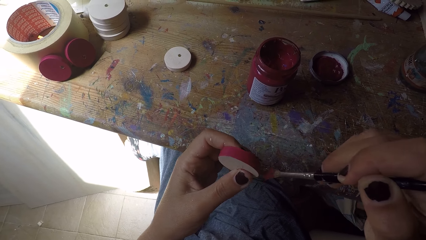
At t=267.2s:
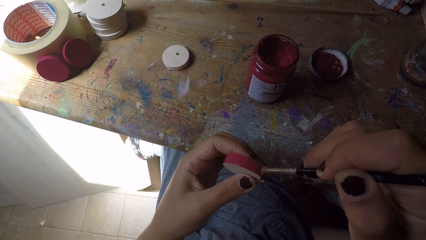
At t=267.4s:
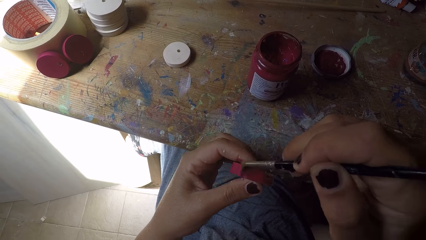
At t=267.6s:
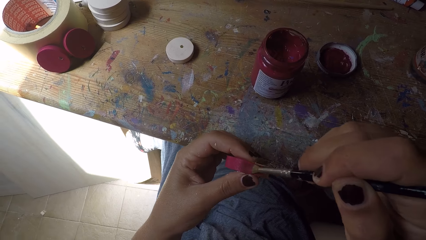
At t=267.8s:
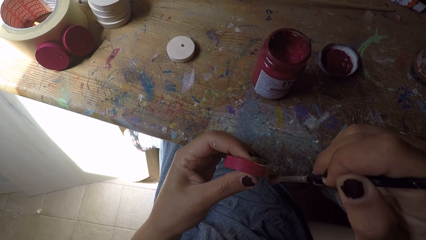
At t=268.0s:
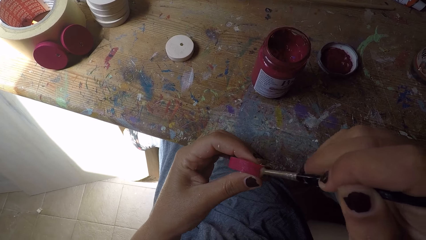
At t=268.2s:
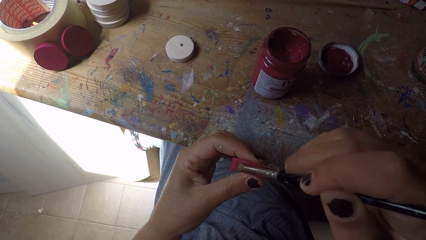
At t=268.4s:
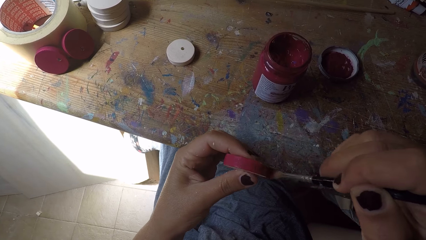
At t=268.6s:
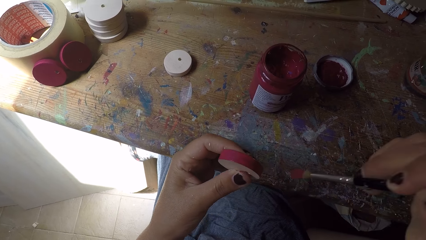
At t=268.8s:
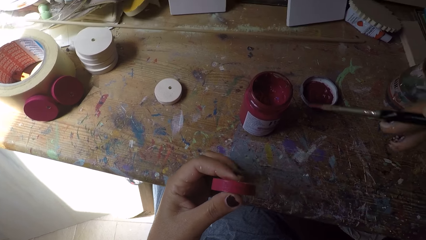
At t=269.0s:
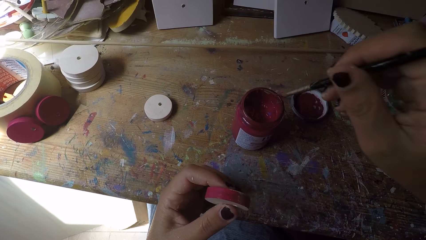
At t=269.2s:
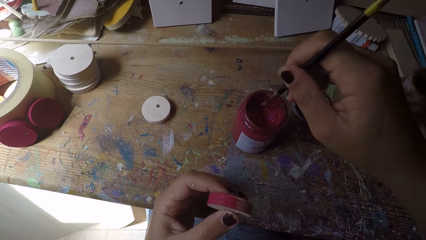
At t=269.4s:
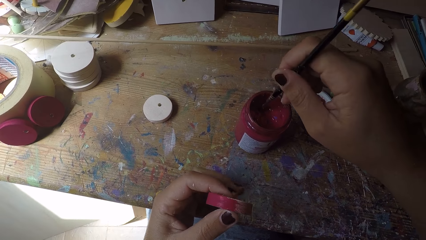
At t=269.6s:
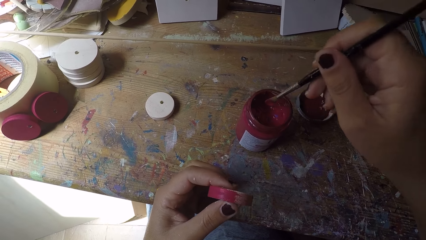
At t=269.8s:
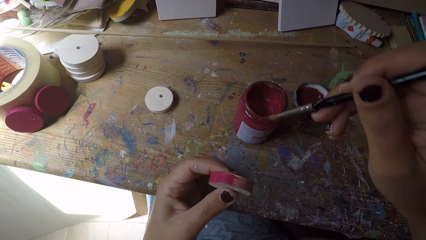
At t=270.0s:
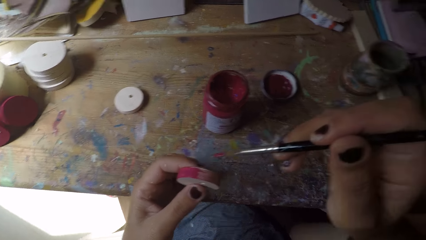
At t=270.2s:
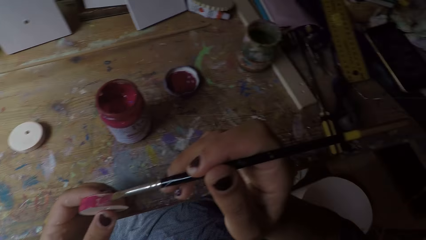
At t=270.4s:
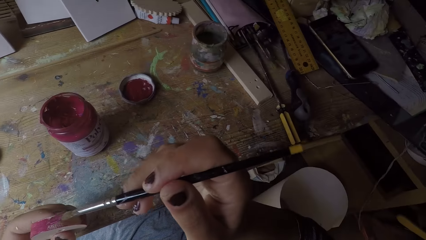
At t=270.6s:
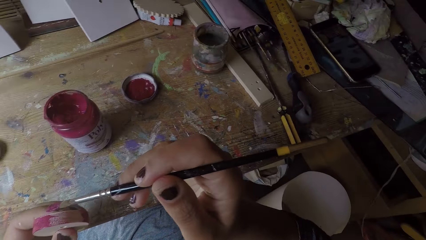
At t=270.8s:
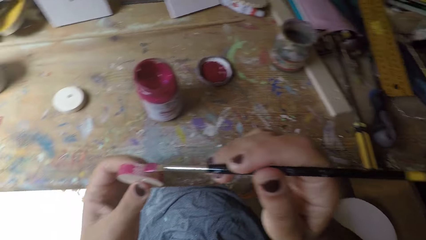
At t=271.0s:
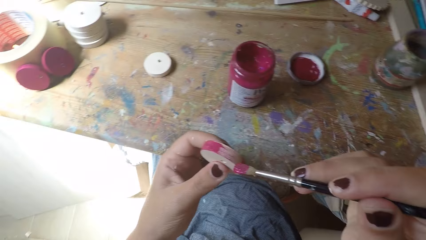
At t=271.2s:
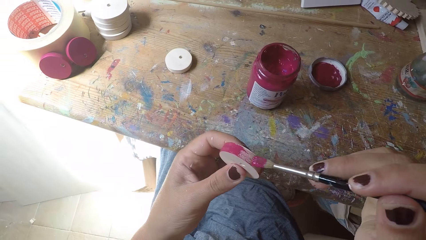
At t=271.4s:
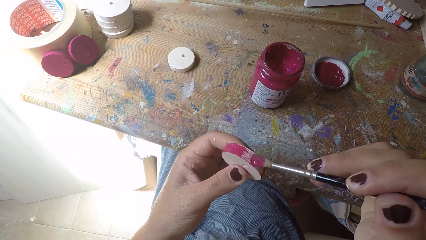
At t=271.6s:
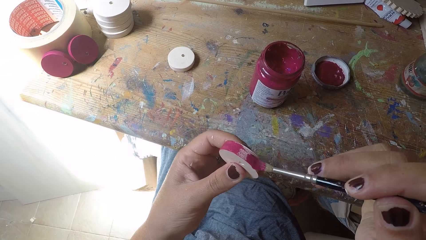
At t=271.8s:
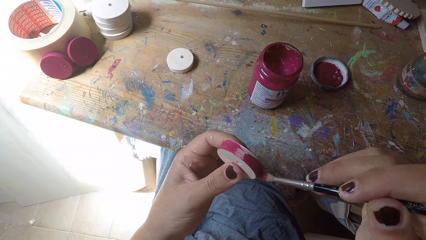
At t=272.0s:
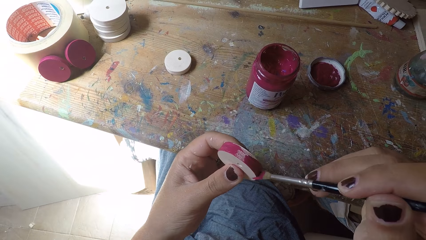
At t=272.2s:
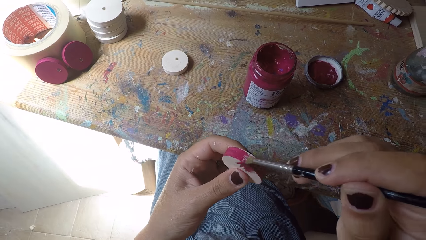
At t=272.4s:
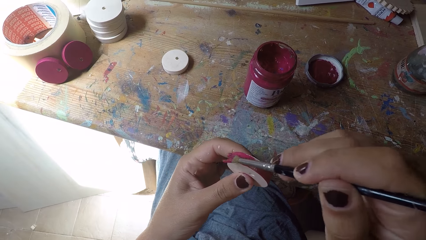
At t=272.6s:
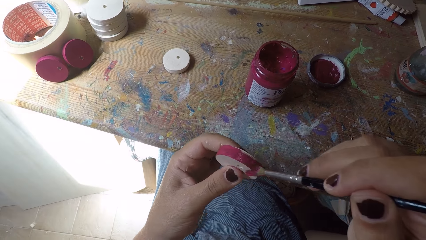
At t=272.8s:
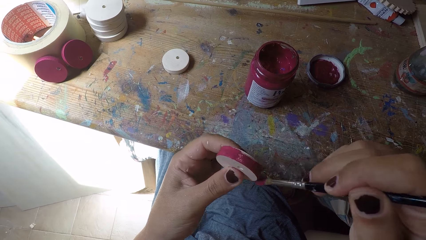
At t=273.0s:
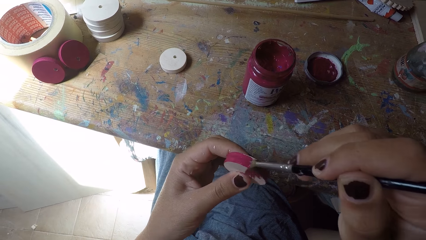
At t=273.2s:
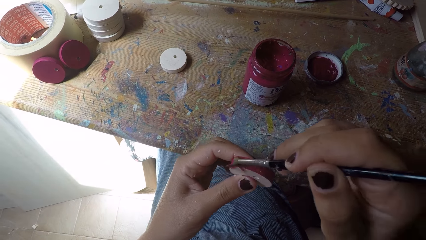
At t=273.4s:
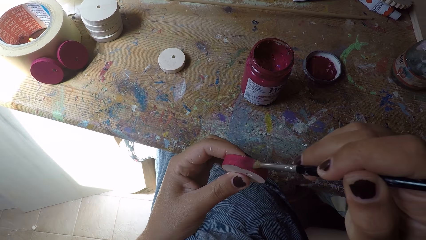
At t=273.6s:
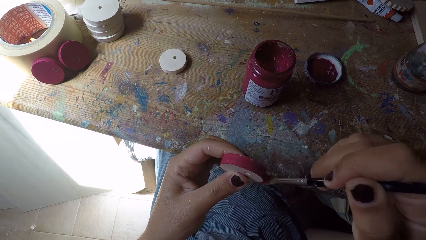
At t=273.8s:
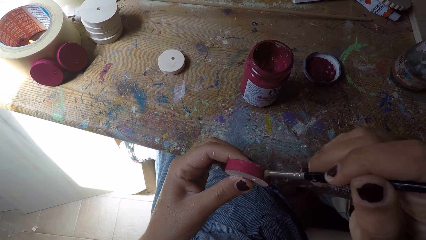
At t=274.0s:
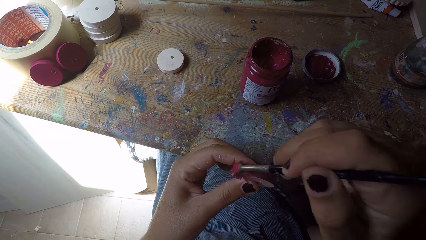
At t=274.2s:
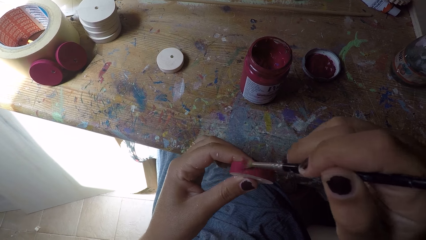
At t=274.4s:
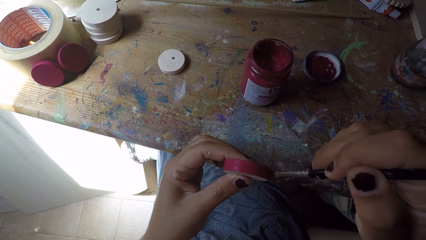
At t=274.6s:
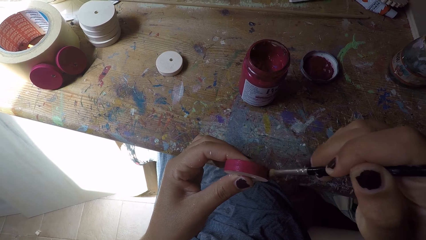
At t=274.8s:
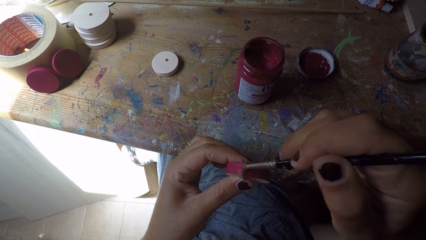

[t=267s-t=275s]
The camera wearer scoops paint from the paint can with the paint brush in her right hand. She paints the easel round painting panel or wooden round craft piece with the paint brush in her right hand. She looks towards the workbench. She looks towards the wooden round craft piece.

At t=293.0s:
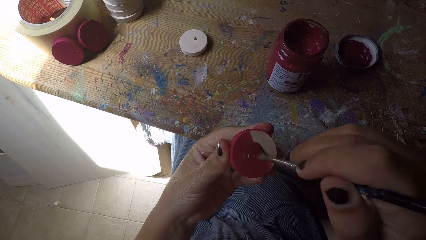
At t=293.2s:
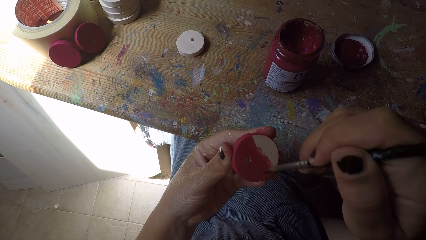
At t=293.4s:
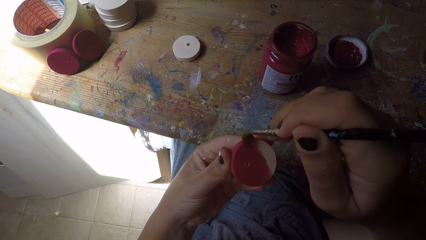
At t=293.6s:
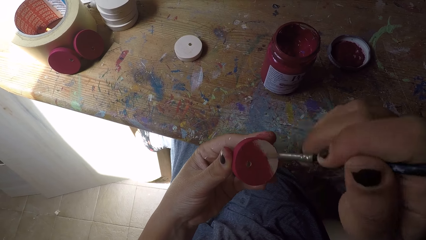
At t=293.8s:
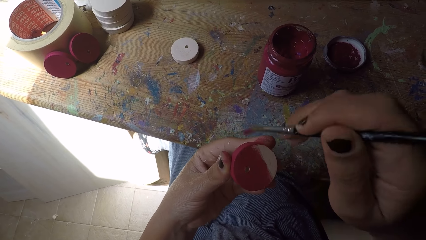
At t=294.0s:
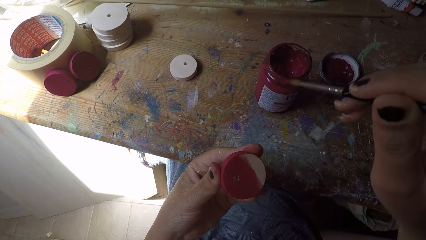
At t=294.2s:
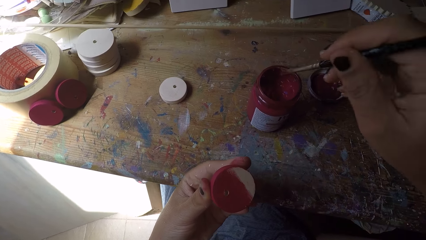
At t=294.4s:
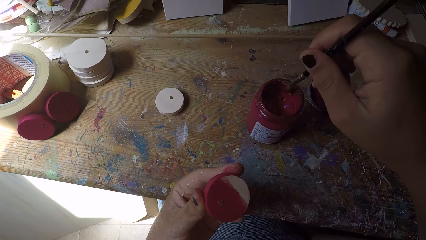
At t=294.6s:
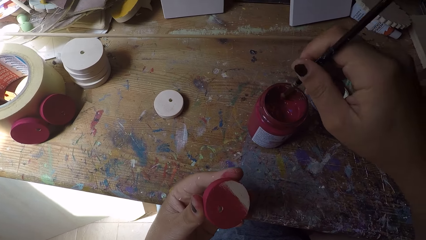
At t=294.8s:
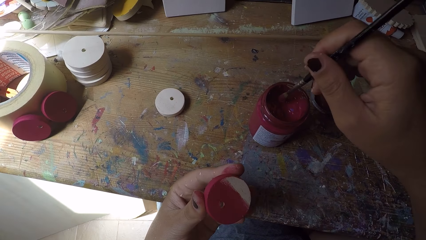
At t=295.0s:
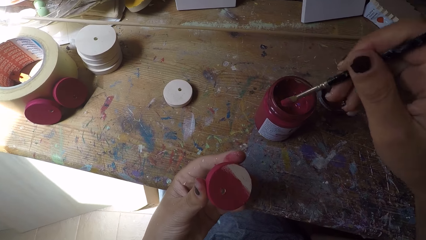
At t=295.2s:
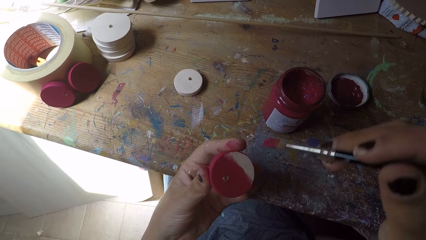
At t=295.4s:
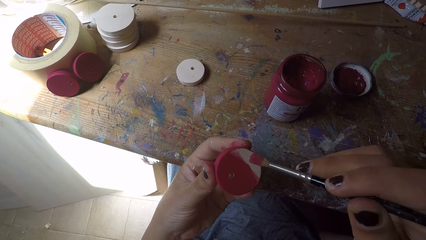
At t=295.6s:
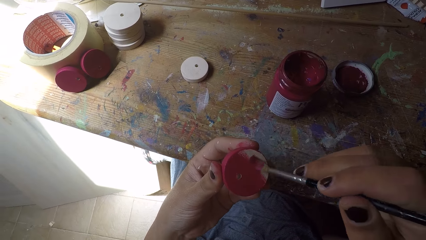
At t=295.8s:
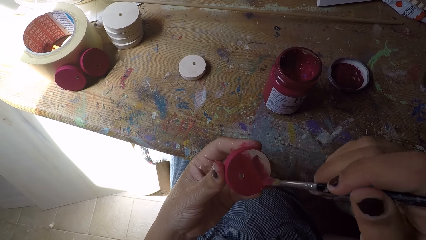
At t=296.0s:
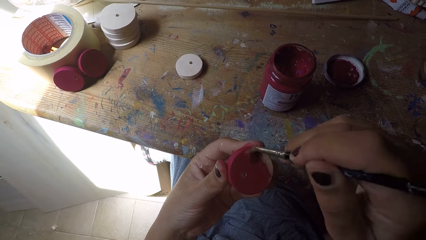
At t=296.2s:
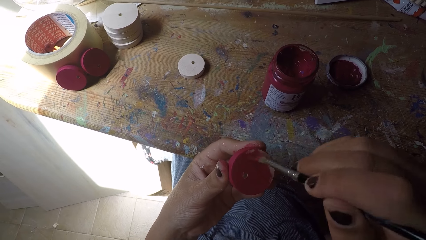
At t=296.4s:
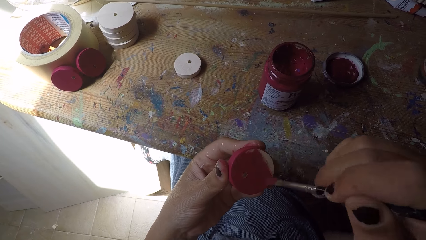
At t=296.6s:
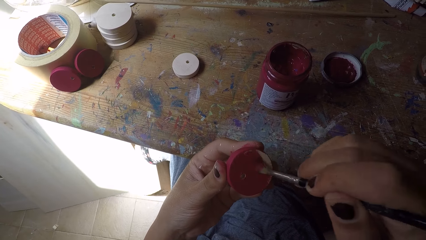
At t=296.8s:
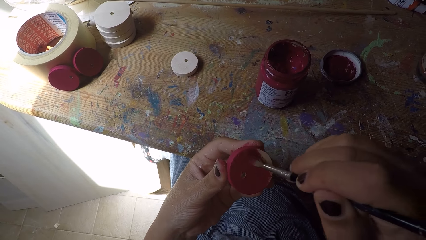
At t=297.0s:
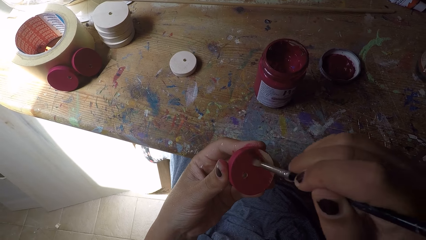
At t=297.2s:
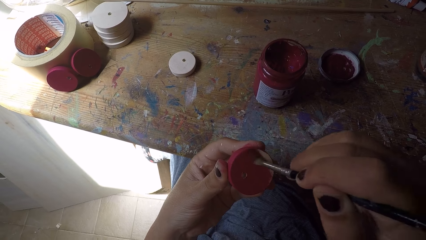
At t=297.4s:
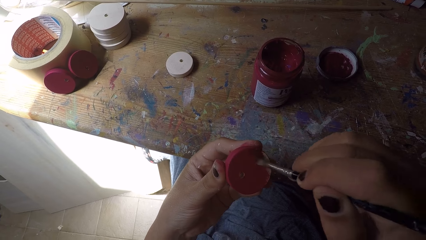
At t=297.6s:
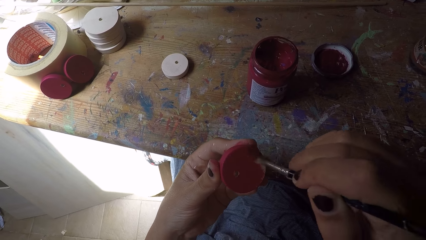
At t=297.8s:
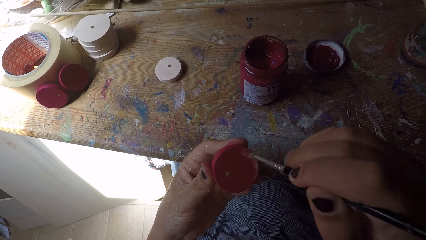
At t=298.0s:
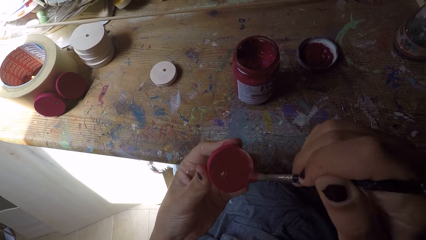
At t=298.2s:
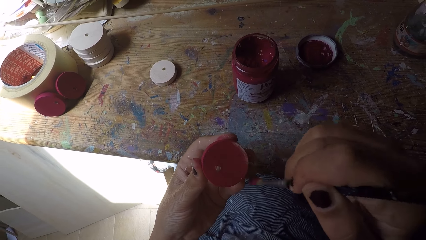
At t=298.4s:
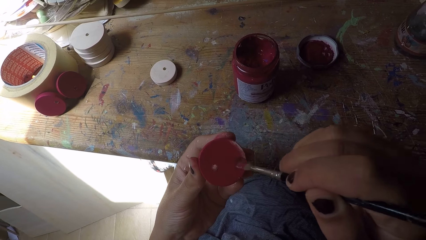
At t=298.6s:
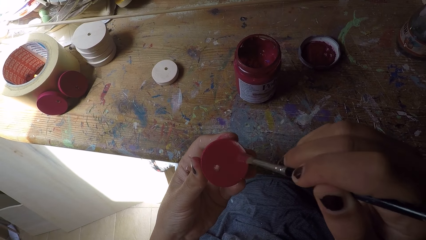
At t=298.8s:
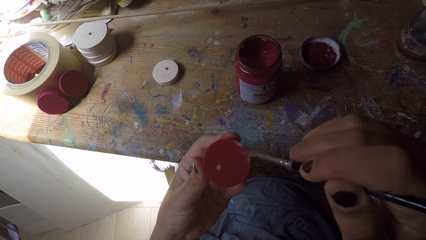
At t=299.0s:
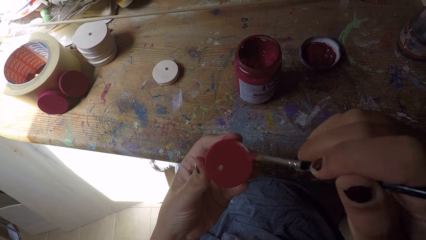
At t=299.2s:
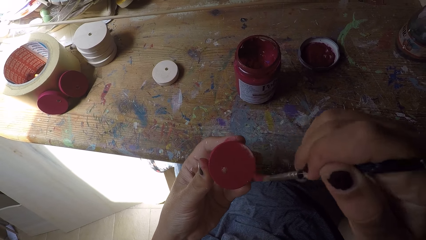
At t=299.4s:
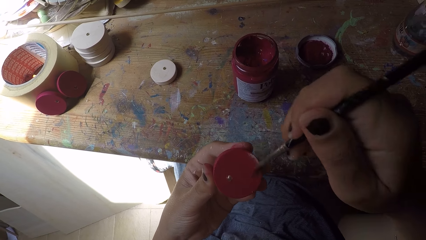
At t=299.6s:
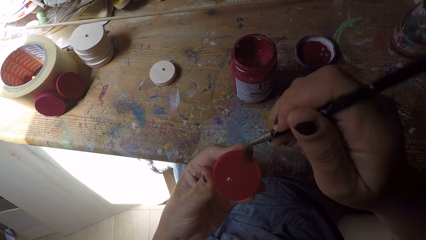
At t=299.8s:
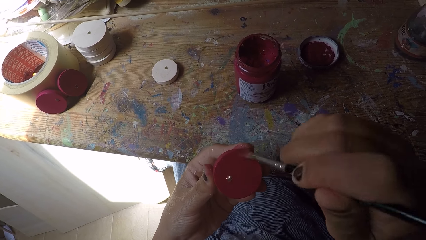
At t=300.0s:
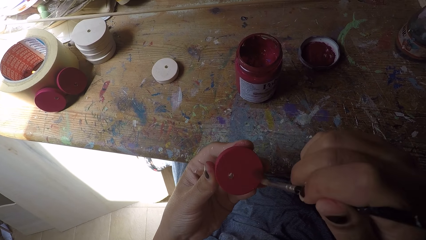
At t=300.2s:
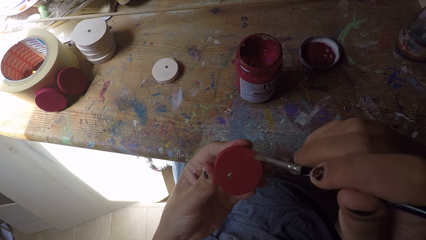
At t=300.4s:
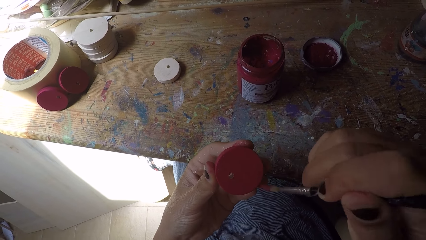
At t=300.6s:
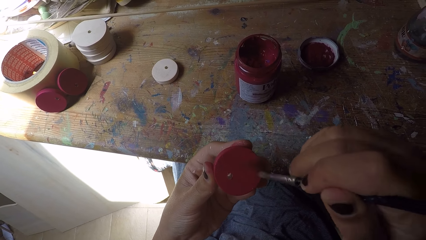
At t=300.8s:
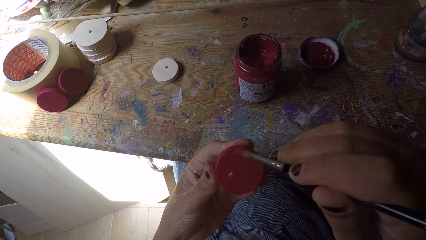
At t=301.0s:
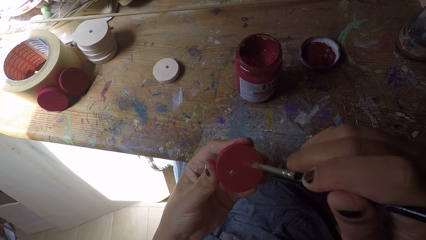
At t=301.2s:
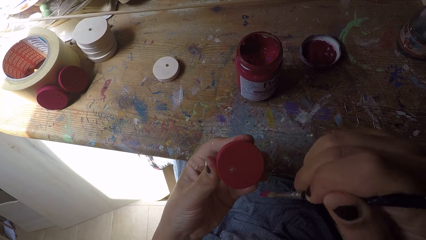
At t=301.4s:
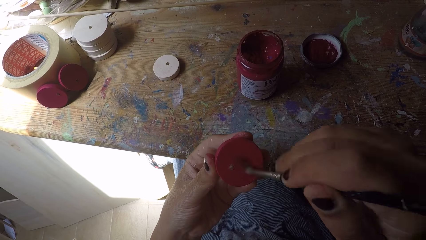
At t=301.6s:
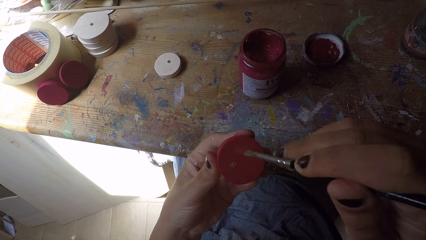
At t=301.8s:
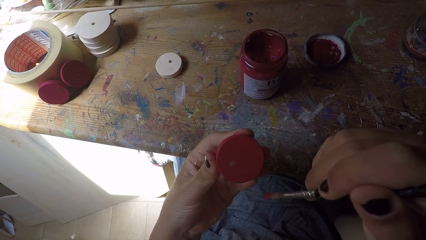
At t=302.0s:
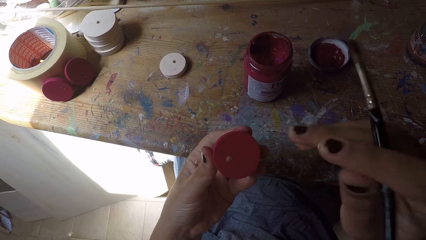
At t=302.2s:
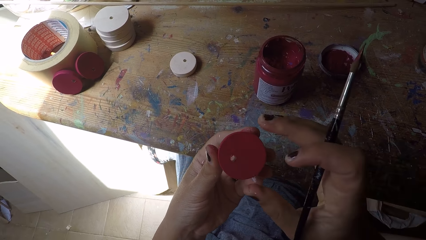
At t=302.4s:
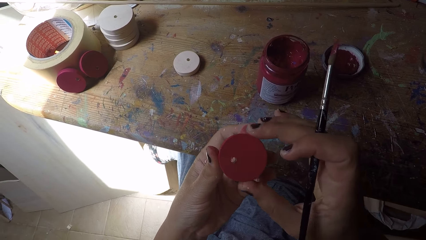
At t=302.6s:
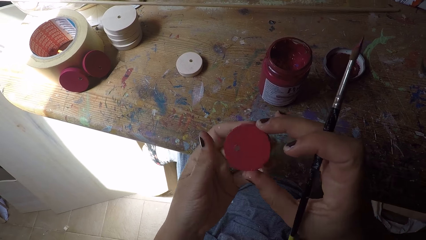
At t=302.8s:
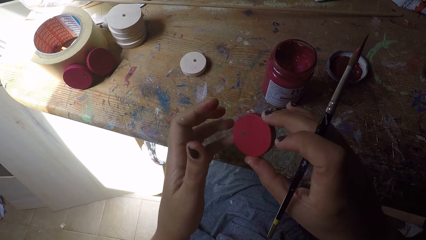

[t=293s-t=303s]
The camera wearer scoops paint from the paint can with the paint brush in her right hand. She paints the wood ornament with the paint brush in her right hand. She passes the wood ornament from her left hand to her right hand.
